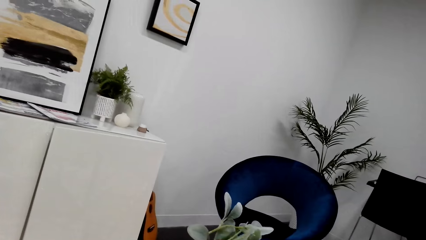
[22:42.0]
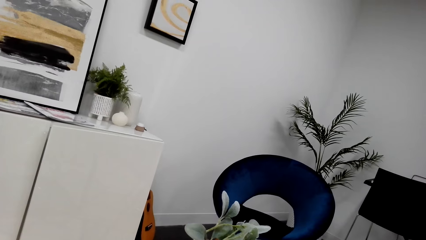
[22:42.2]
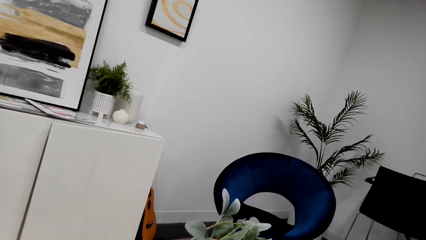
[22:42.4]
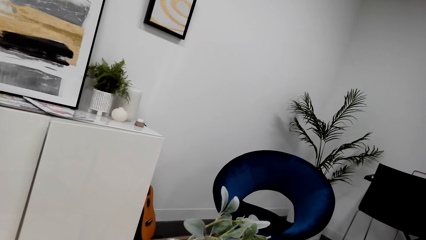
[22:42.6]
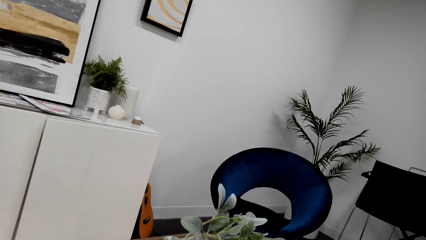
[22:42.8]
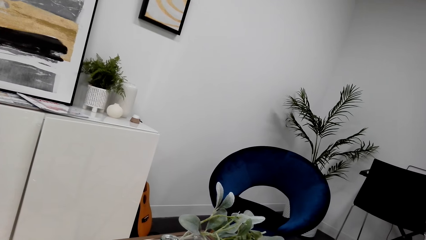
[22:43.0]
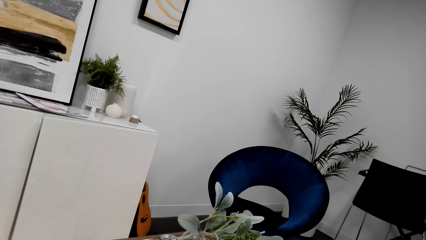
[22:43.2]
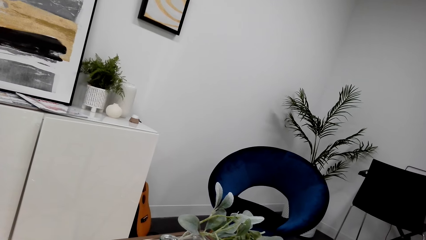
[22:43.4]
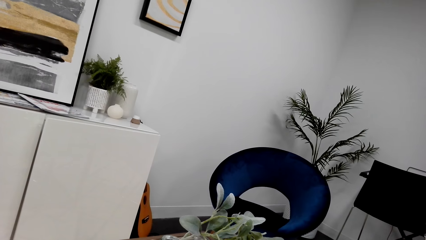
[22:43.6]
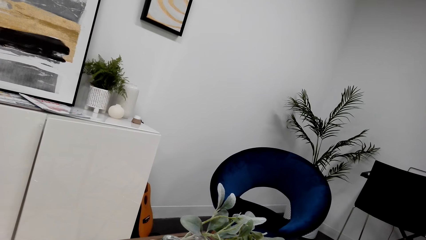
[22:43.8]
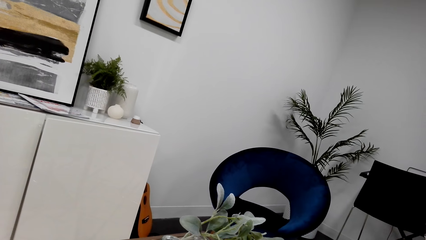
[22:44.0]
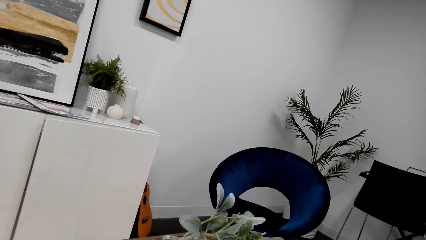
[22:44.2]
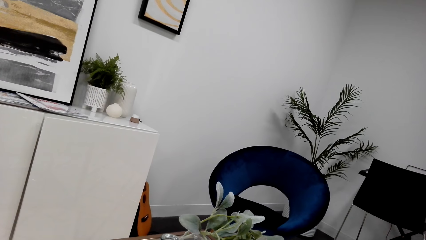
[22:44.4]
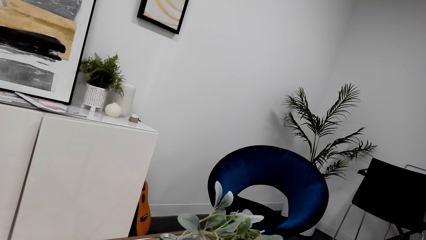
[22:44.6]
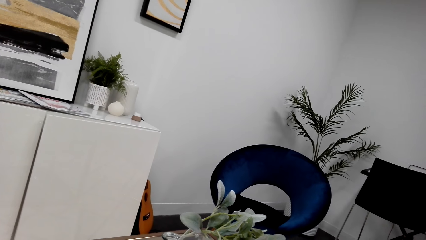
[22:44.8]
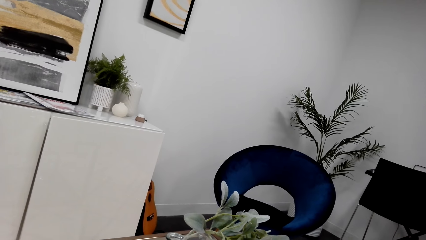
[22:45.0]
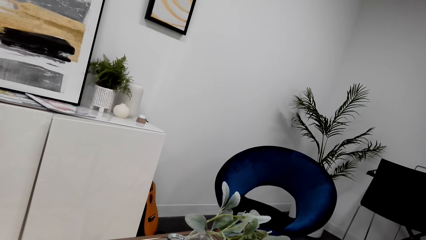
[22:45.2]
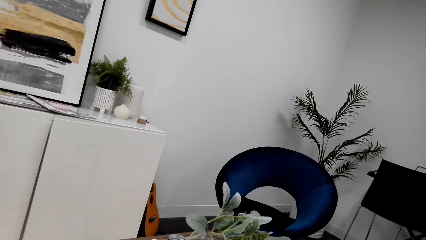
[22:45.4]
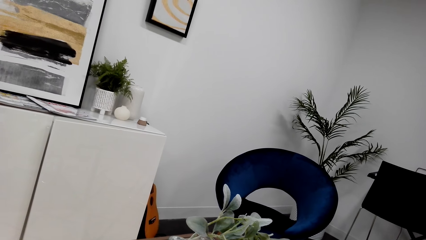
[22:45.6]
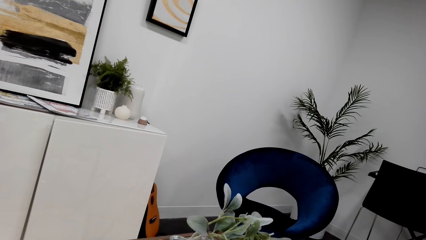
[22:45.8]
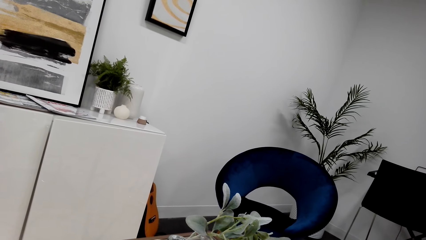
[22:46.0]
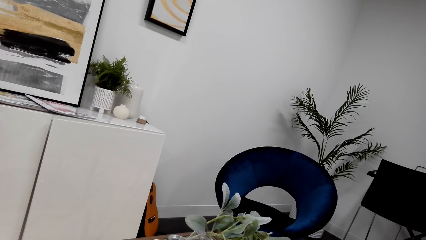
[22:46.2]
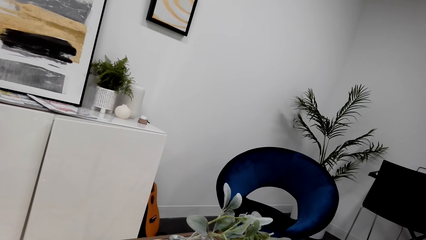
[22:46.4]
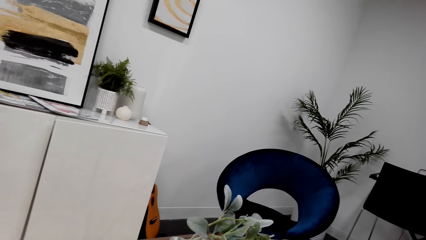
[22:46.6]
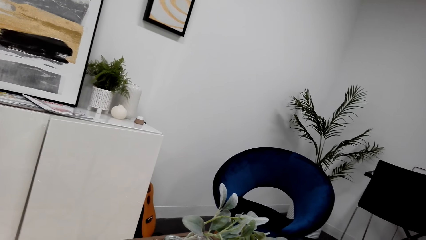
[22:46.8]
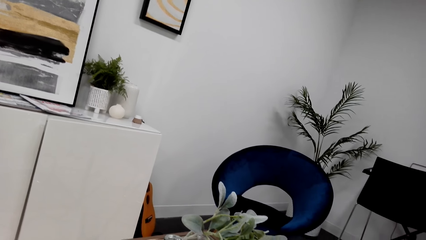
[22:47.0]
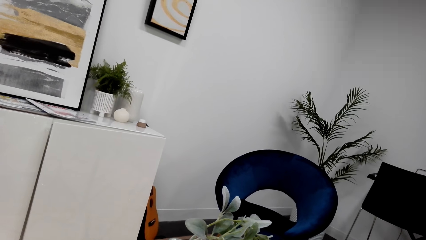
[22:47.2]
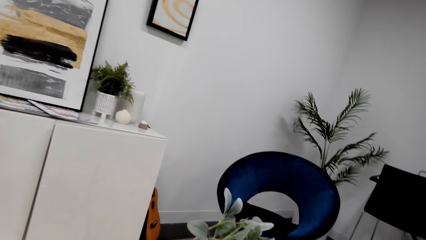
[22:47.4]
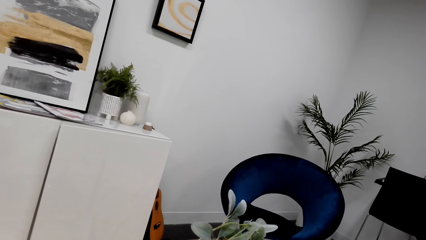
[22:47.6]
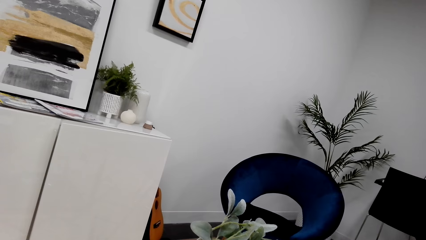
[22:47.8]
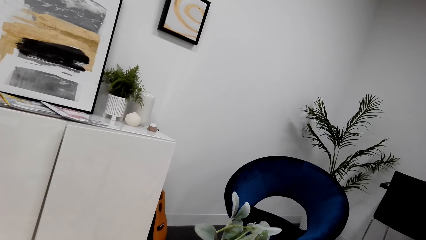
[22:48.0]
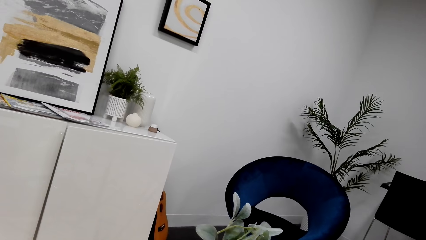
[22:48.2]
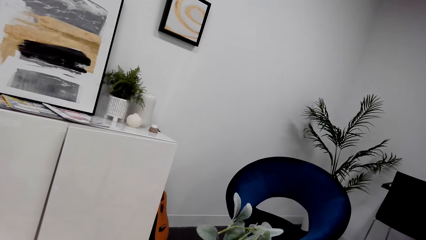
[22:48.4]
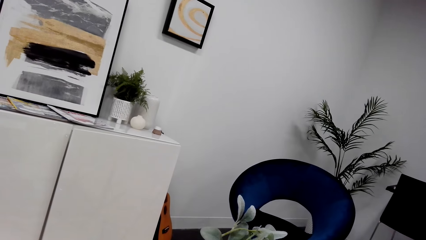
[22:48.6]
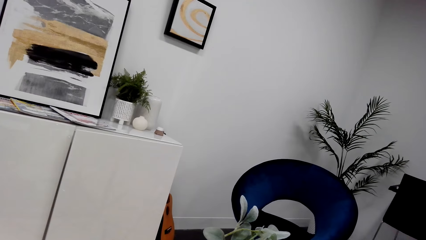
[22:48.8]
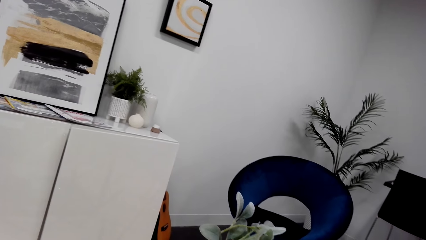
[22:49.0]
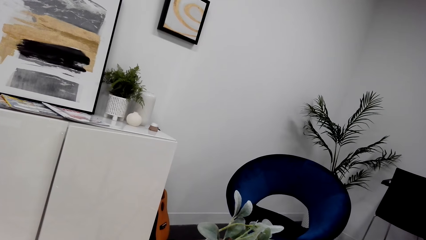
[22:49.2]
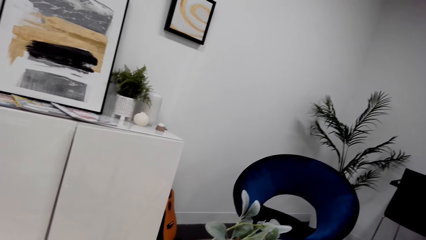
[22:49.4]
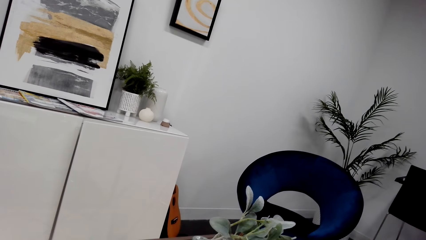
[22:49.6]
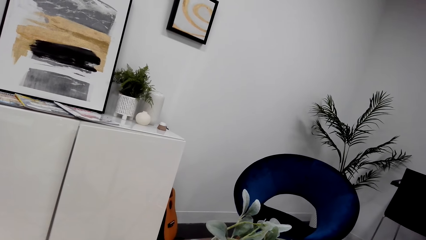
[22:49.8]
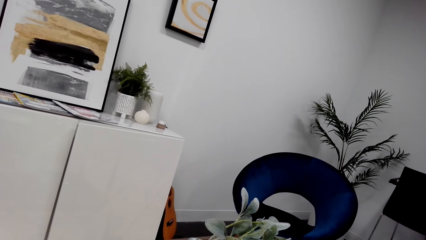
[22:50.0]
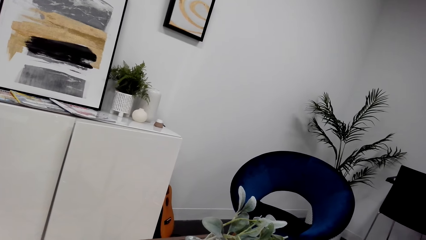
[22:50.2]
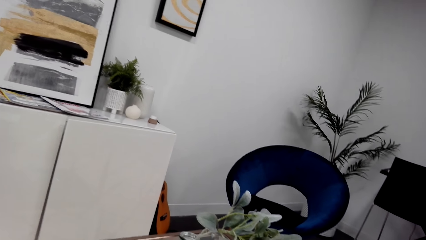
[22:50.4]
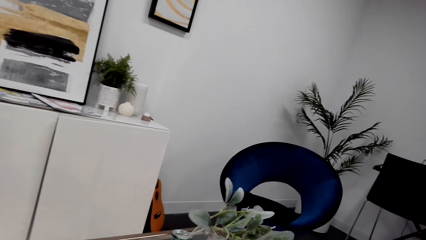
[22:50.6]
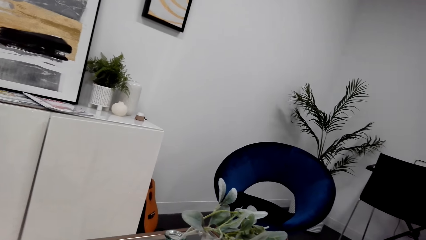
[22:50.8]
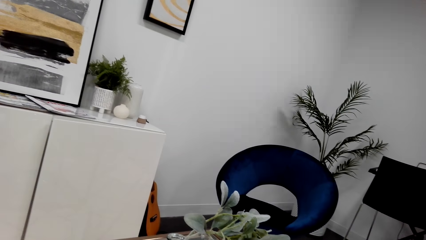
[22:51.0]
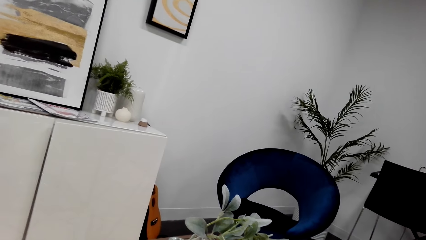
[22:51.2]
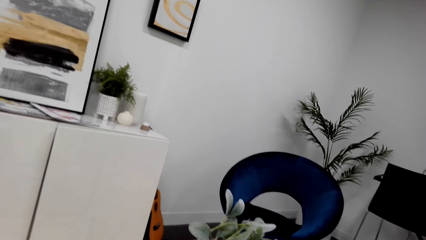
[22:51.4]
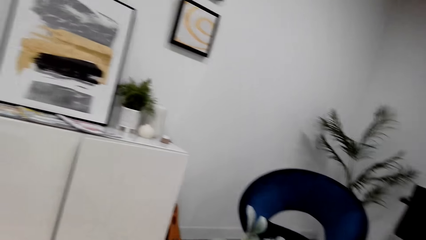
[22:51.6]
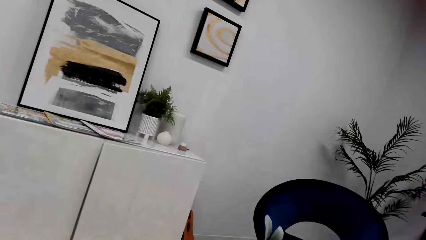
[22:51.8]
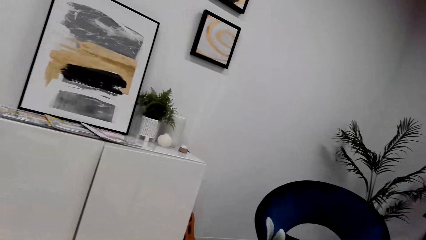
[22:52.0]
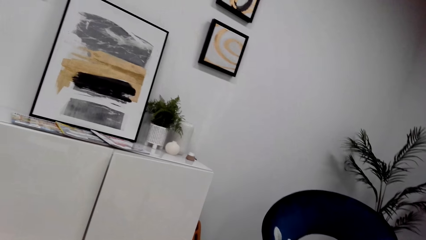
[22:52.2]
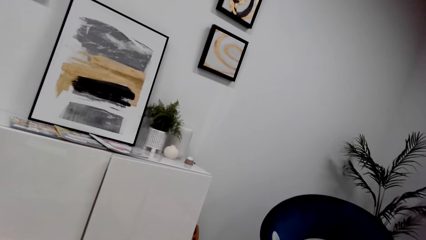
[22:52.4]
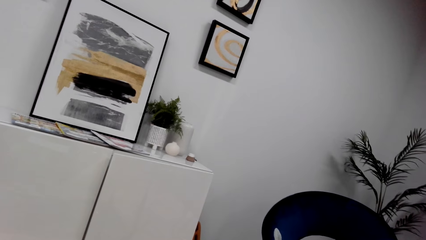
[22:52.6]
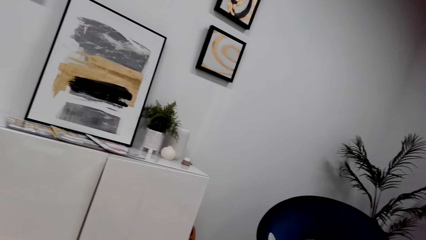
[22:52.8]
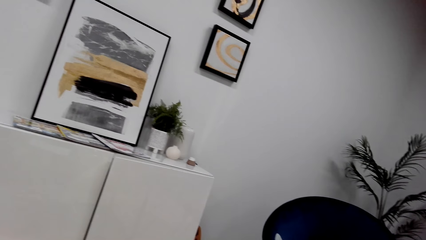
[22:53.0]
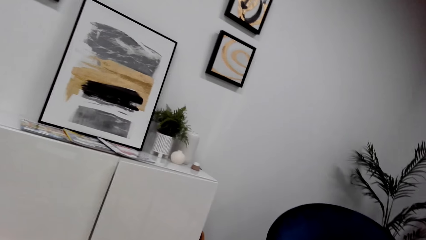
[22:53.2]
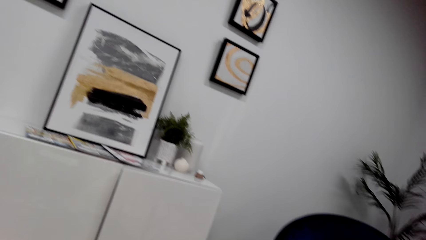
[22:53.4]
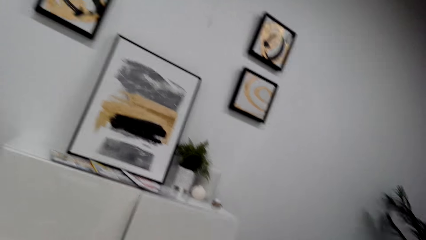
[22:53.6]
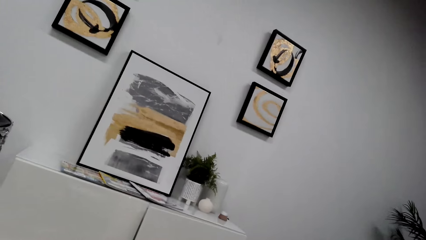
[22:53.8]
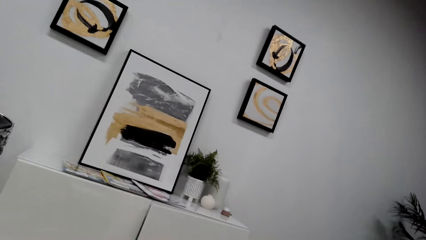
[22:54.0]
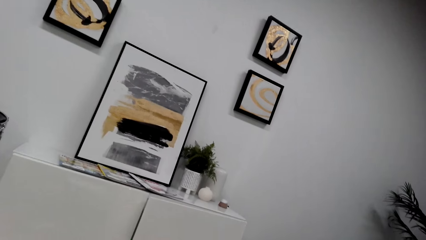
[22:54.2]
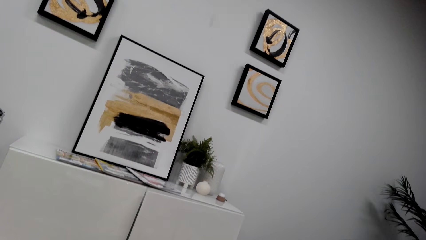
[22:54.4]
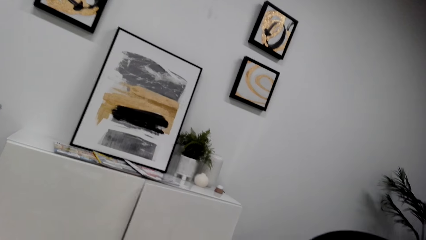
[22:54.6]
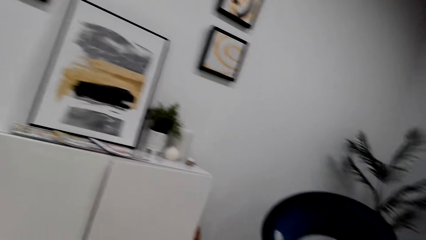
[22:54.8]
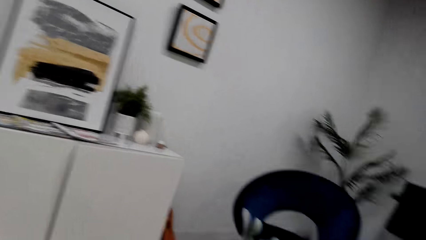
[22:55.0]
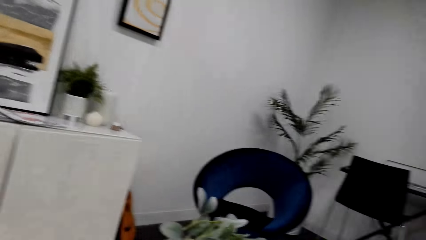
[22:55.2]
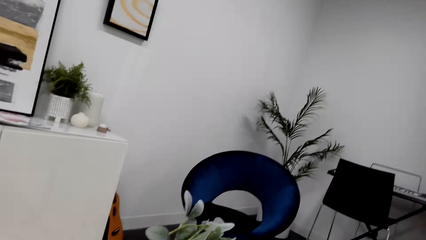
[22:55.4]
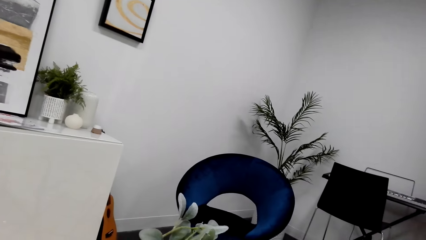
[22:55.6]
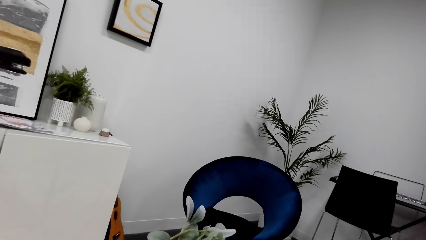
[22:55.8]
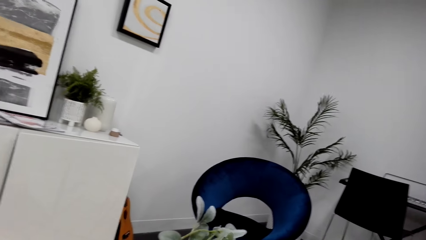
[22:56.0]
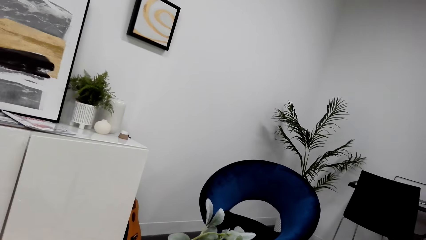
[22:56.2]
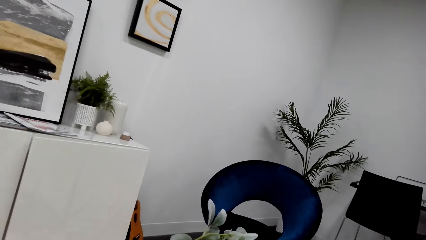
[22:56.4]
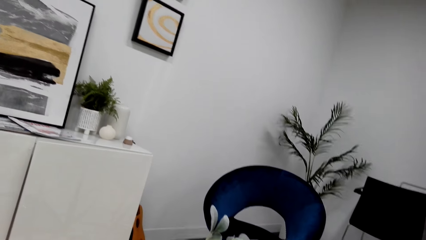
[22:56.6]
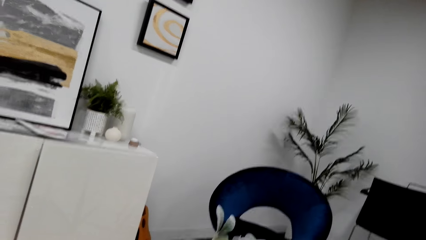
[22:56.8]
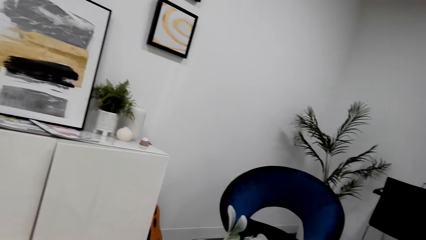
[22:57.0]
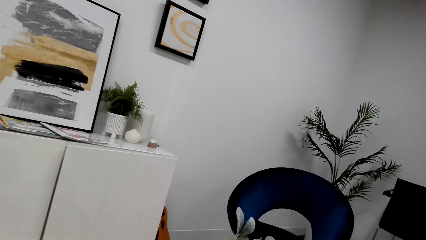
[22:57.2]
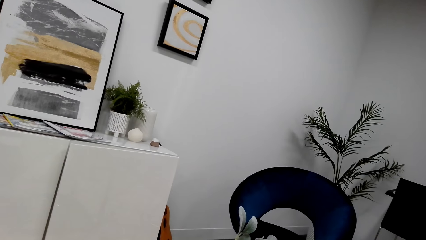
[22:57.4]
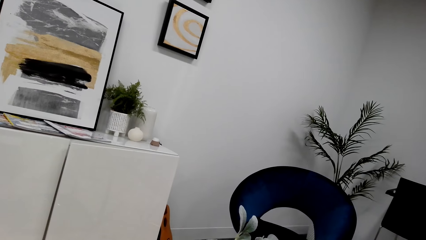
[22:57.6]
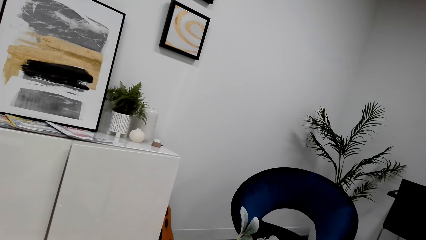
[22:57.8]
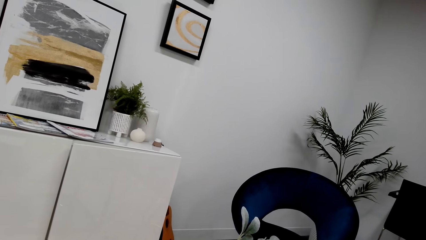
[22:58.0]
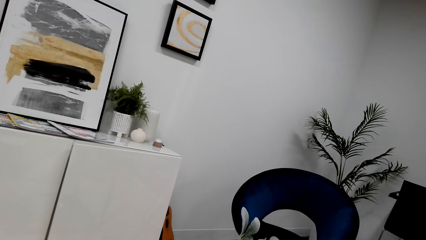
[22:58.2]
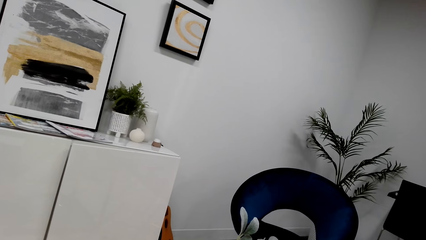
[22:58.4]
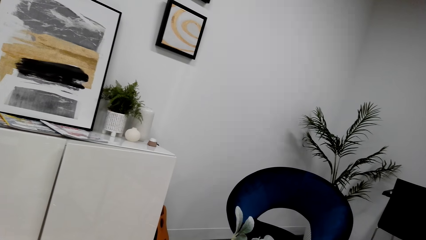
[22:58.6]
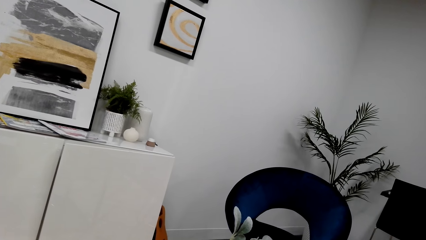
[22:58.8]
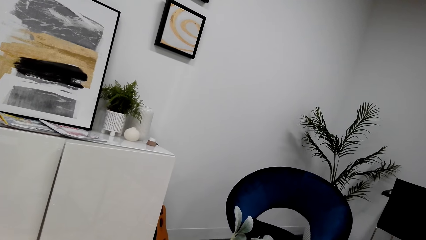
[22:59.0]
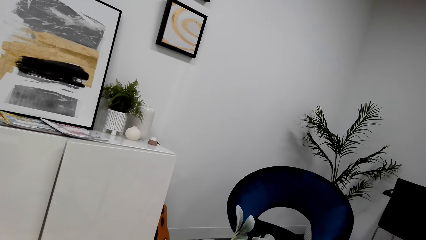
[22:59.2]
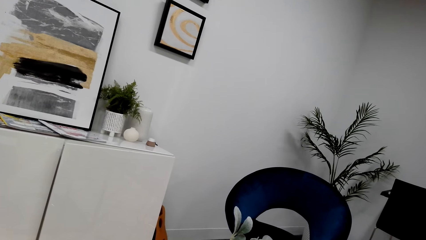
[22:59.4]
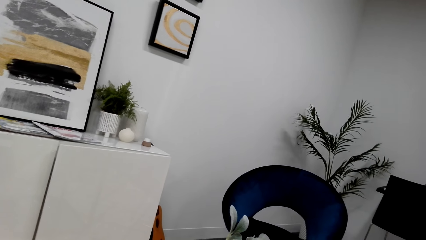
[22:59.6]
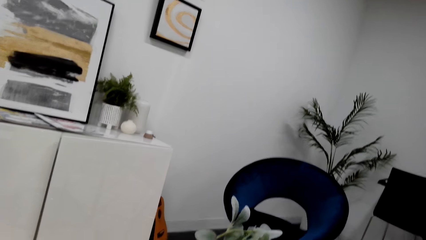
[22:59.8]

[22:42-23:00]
The camera wearer stares at the wall.
